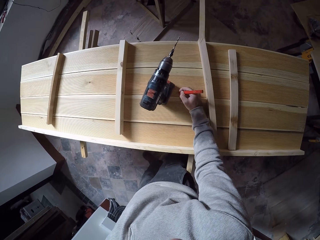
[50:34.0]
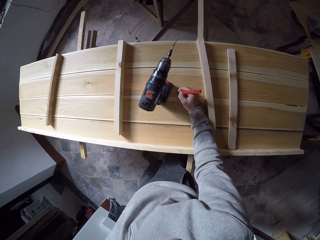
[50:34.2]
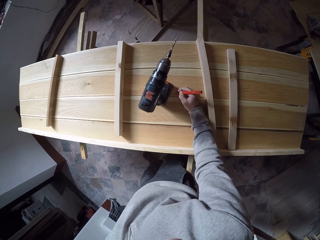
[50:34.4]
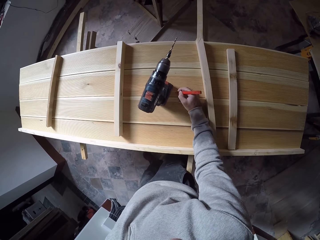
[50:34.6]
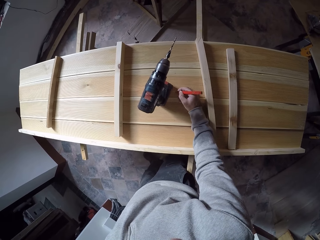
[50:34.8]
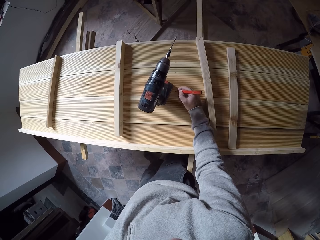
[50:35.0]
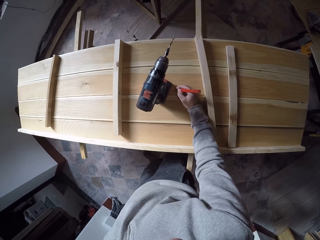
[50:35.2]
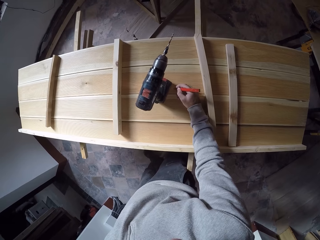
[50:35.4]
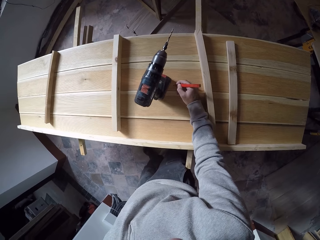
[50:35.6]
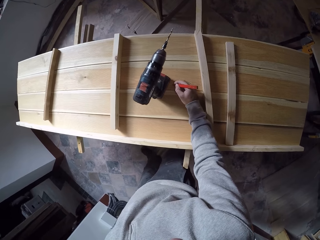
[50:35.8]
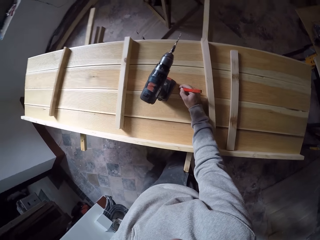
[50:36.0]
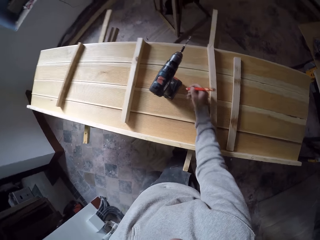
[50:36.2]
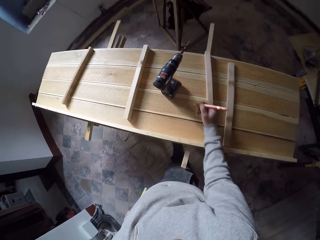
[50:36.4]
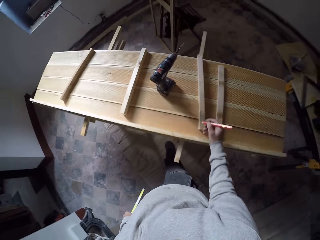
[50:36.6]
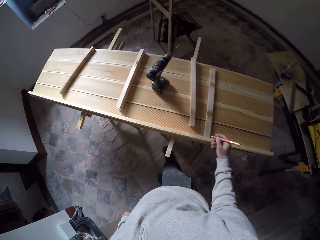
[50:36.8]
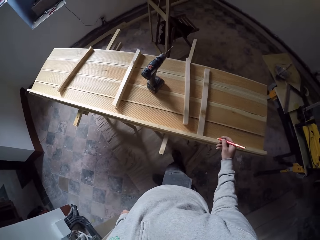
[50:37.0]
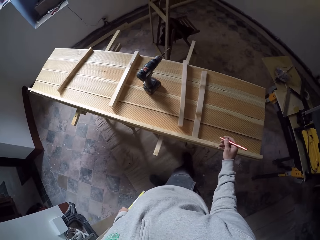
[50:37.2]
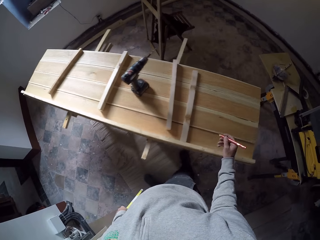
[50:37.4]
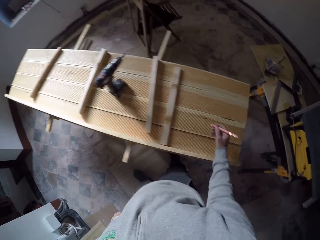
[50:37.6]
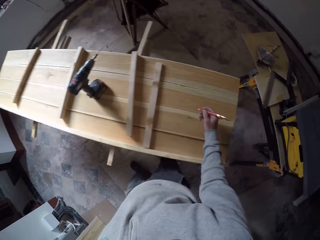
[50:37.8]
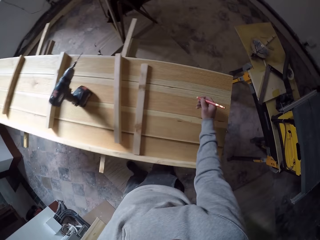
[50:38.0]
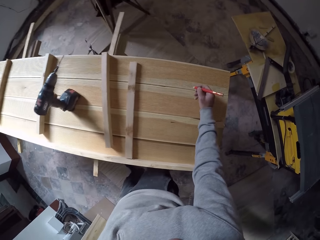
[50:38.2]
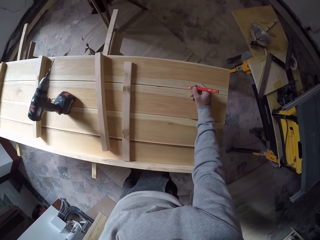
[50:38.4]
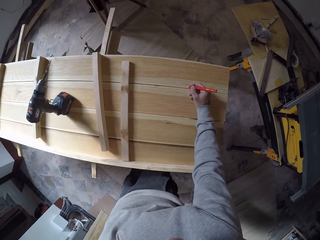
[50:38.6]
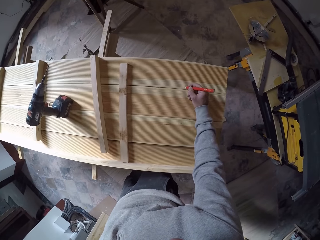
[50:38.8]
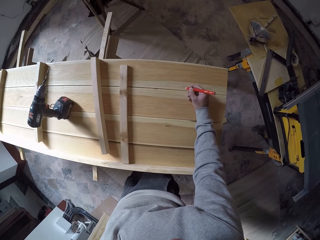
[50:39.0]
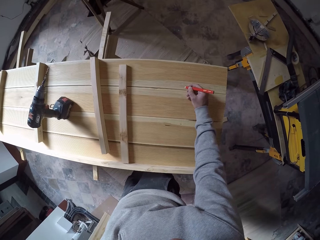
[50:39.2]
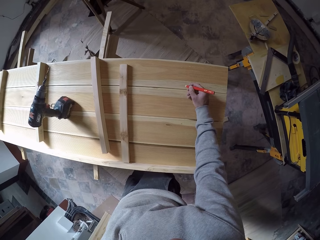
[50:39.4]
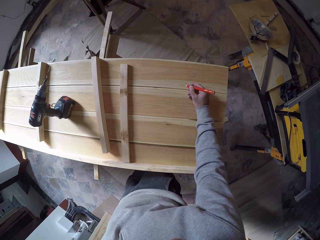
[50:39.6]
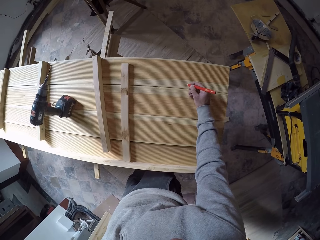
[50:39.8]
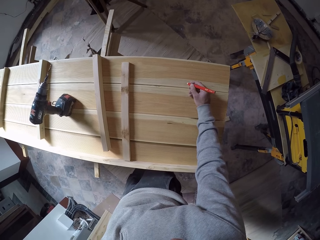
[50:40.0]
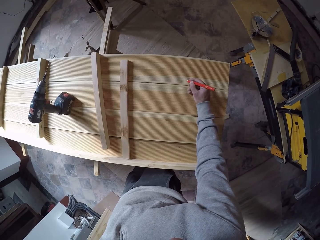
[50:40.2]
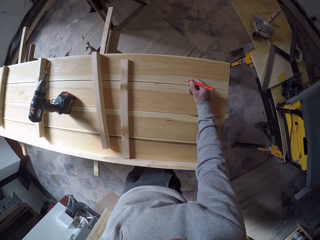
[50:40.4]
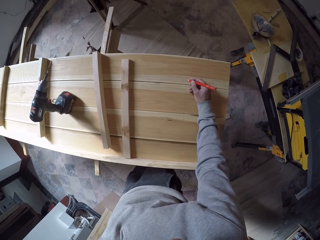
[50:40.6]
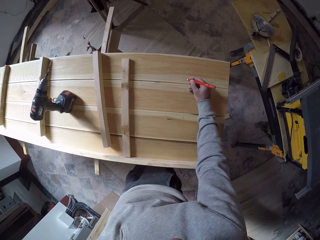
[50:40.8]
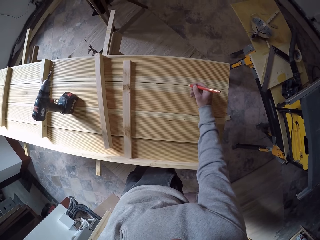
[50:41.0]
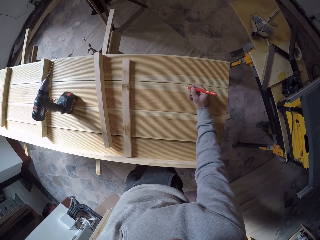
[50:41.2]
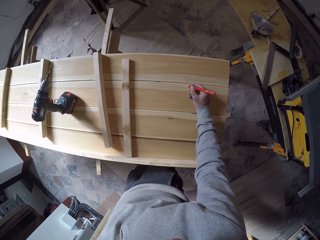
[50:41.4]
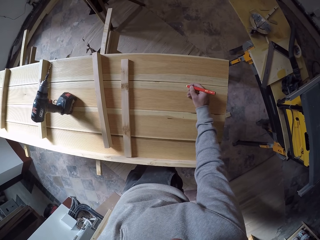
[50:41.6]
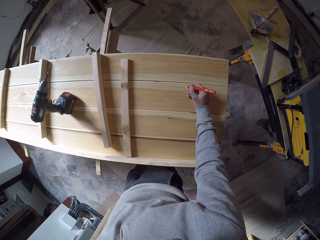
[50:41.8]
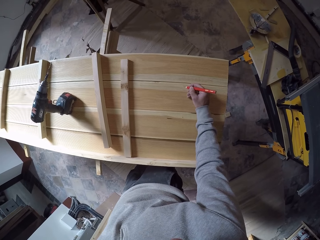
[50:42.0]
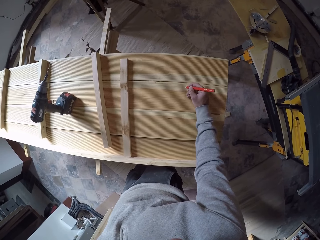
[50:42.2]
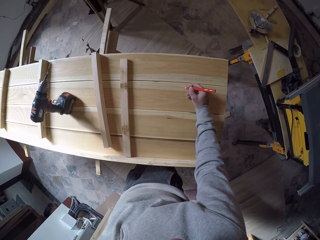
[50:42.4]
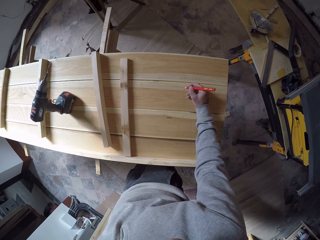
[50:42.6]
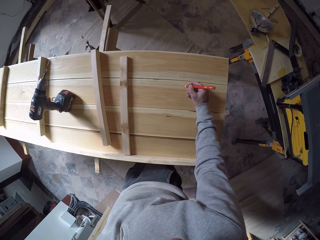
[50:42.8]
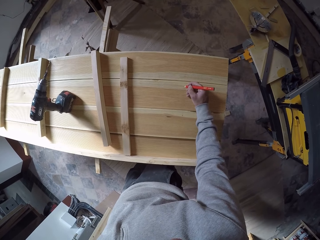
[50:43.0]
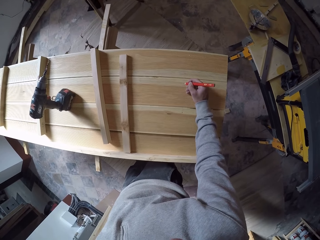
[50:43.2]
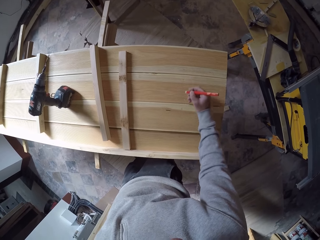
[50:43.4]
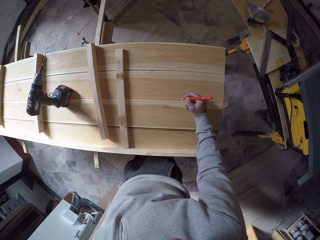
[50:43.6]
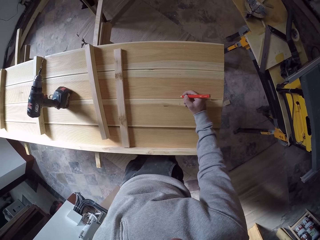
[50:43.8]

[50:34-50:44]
The camera wearer moves to the right side. They write on a wood with a pen.

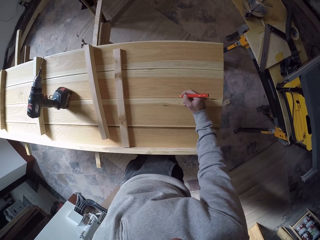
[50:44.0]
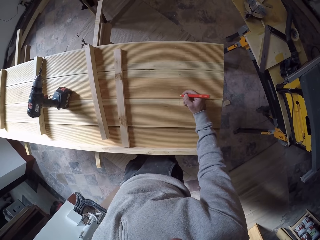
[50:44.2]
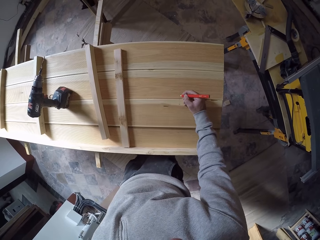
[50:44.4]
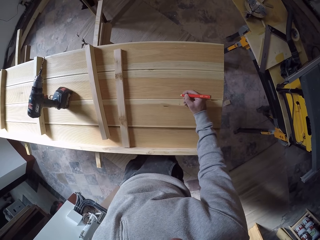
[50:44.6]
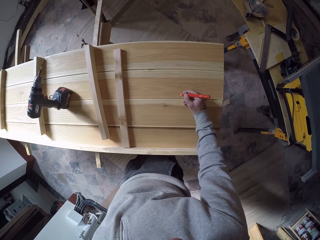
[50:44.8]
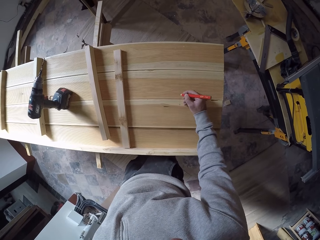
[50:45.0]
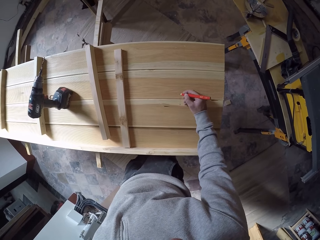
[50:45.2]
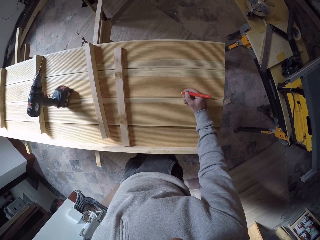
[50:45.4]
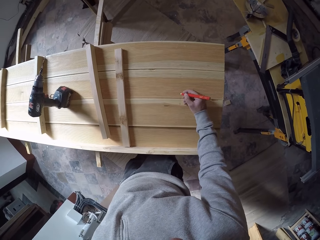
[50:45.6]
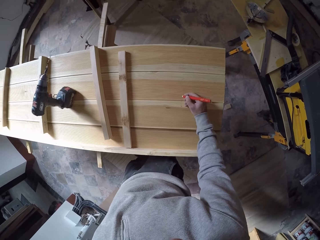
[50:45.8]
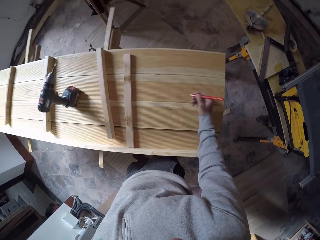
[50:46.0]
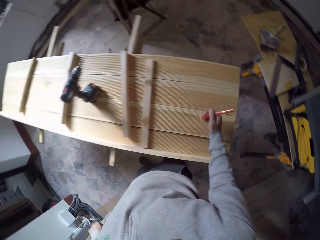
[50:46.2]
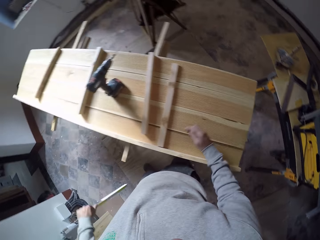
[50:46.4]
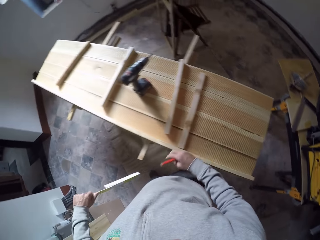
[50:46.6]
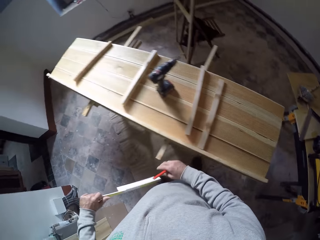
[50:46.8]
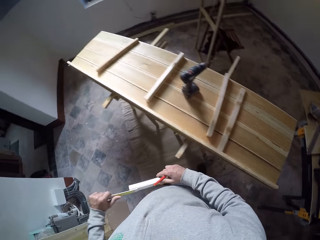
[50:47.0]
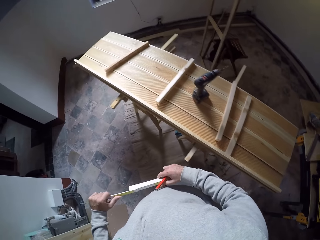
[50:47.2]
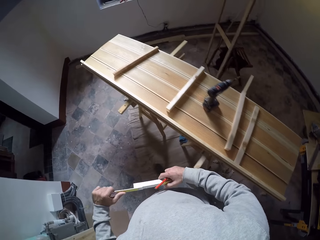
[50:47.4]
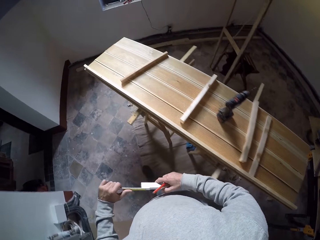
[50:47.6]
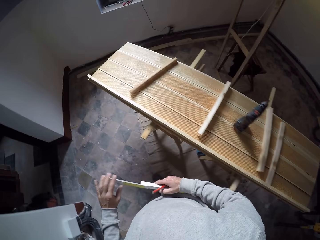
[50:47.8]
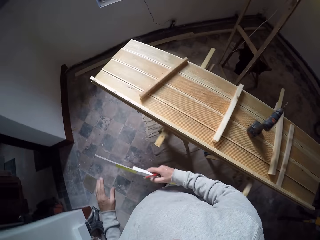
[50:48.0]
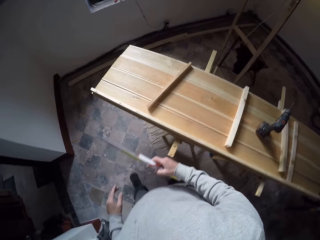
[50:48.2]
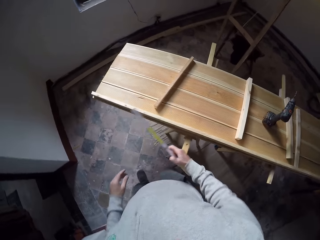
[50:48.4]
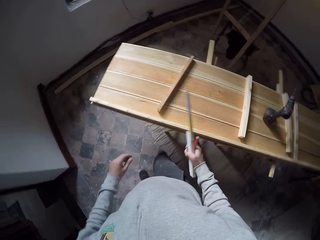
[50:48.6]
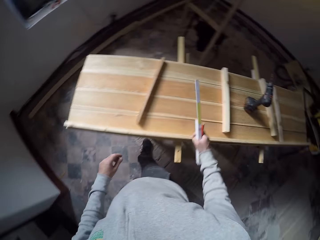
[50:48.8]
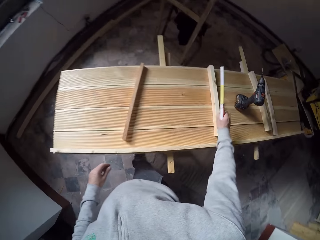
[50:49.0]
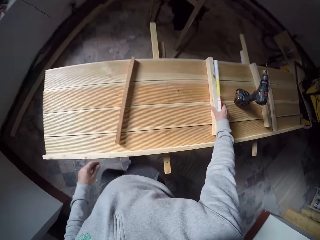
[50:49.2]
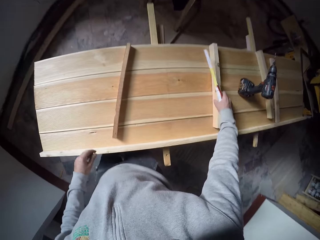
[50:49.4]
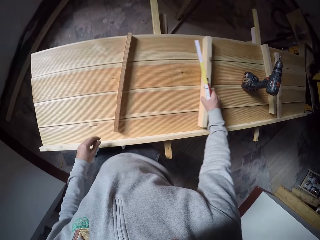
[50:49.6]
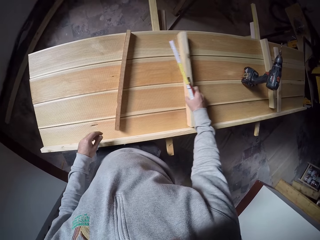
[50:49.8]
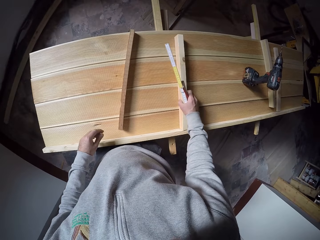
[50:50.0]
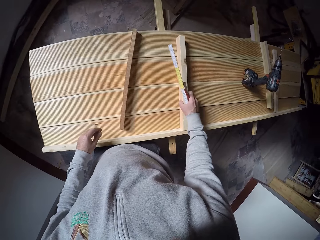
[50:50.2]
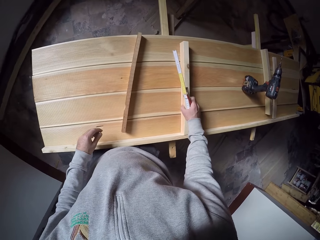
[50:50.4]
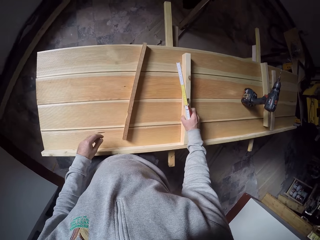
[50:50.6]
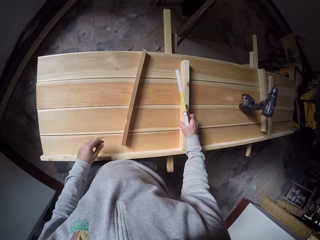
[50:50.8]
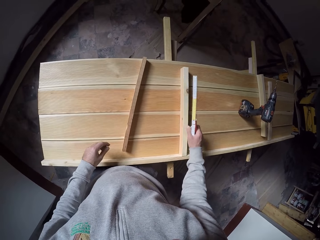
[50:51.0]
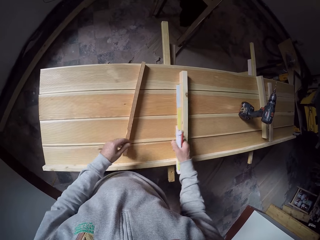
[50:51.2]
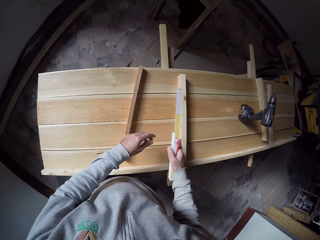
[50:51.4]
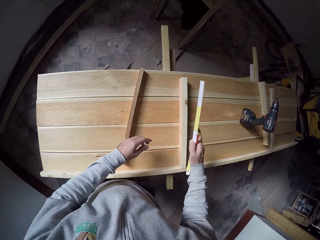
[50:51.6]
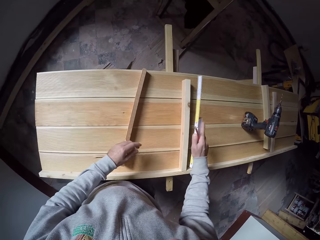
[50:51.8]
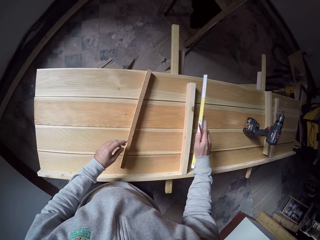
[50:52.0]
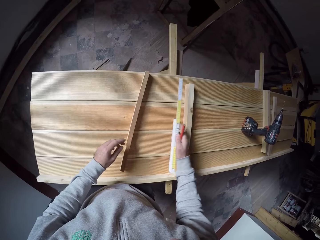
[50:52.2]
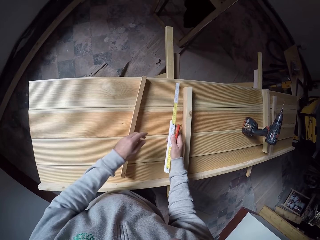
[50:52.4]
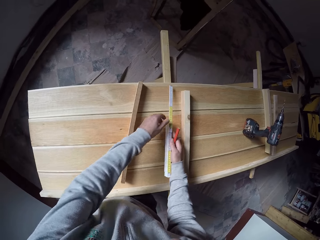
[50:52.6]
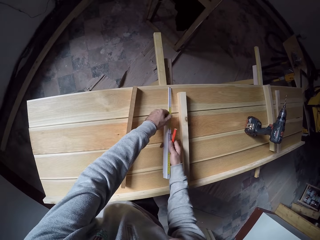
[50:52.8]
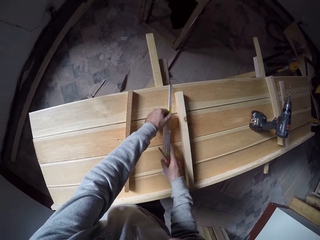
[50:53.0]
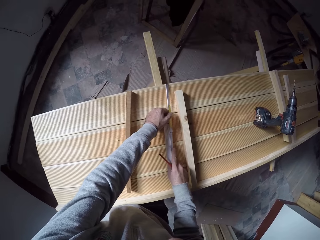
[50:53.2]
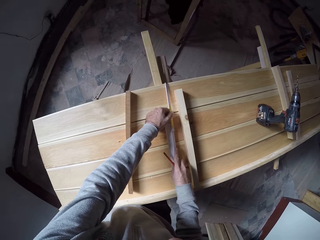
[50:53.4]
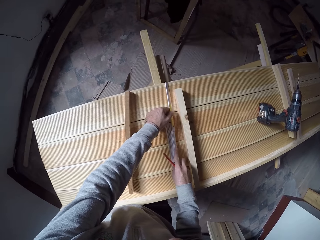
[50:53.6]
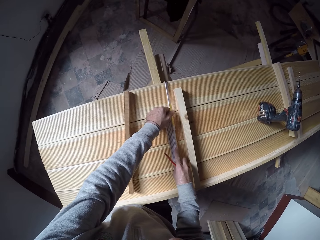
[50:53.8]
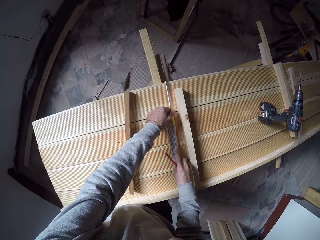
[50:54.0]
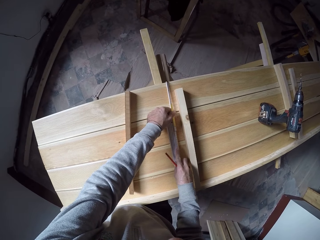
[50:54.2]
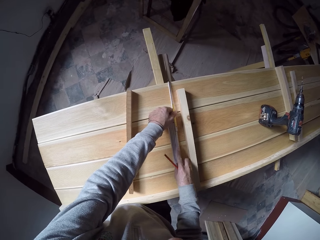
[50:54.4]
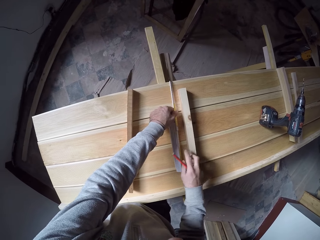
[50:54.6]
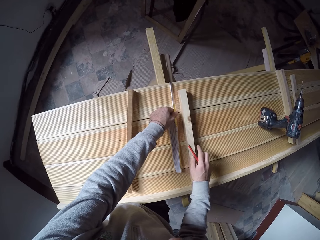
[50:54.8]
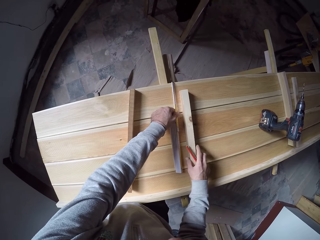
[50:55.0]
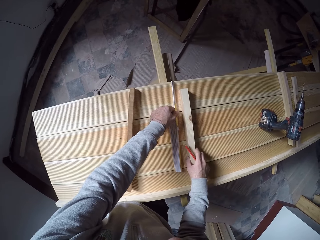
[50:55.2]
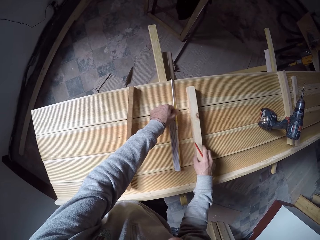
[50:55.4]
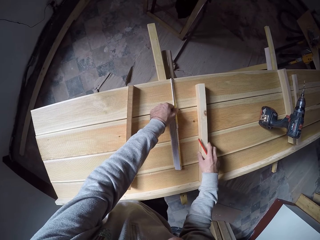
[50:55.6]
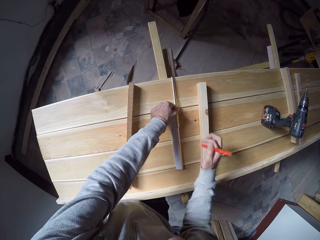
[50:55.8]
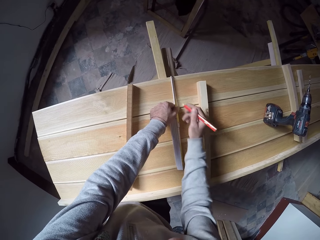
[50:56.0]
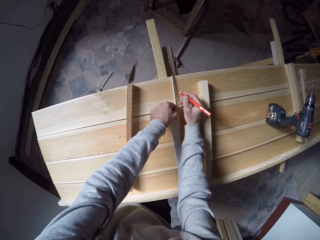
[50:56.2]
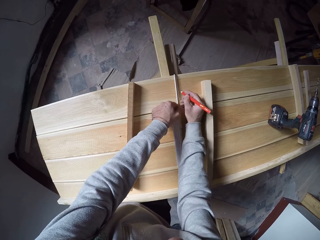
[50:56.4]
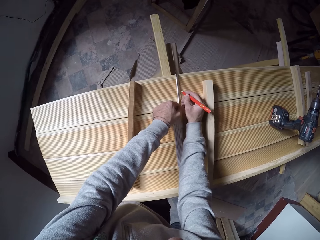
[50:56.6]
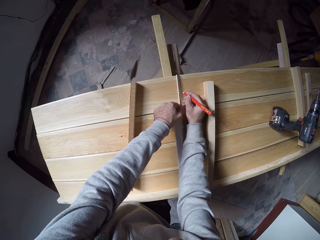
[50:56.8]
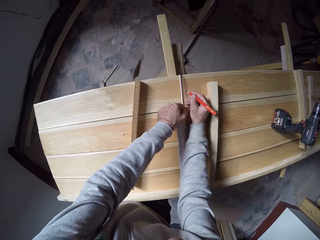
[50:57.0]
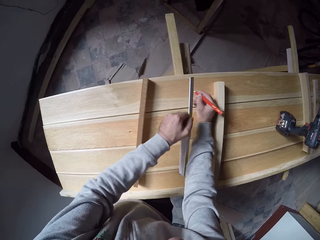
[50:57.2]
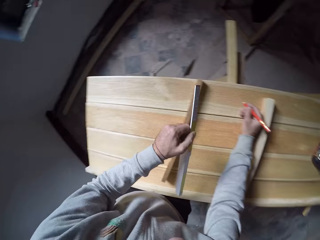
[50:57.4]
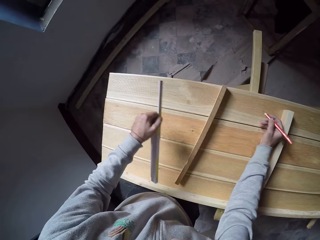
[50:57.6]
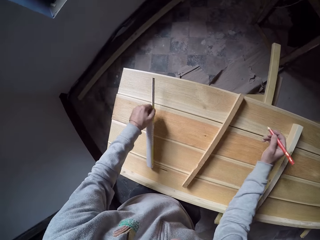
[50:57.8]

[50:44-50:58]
The camera wearer pulls a hand away from the wood. They hold a measuring ruler and move to the left side. They move a piece of wood and pick up the piece of wood. They hold the measuring ruler. They measure the piece of wood with the ruler. They move the piece of wood to the right. They write on the wood.
